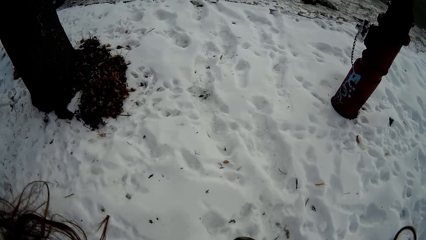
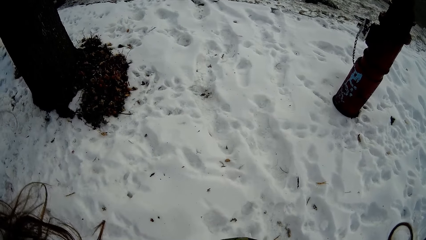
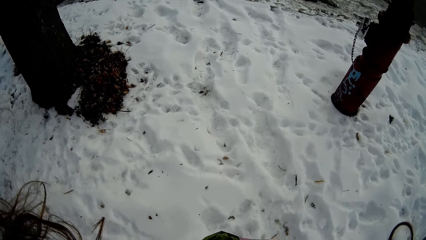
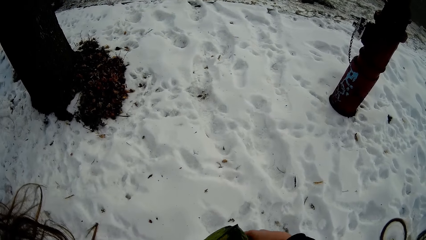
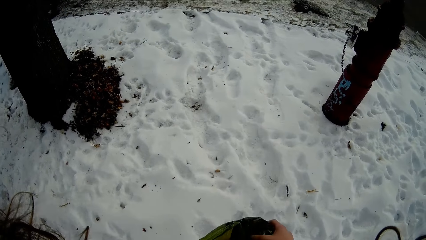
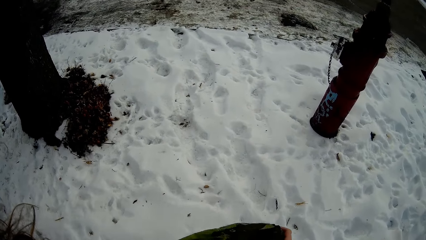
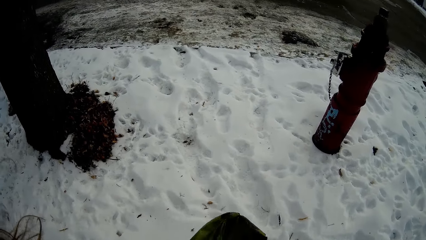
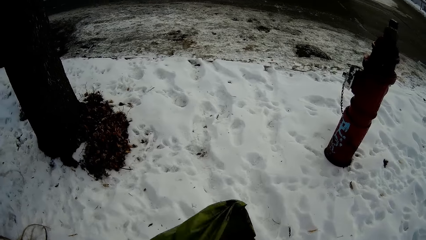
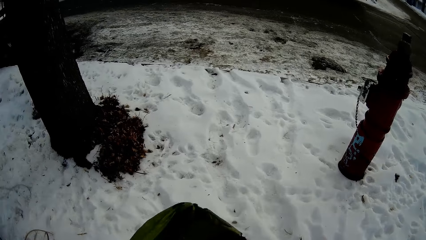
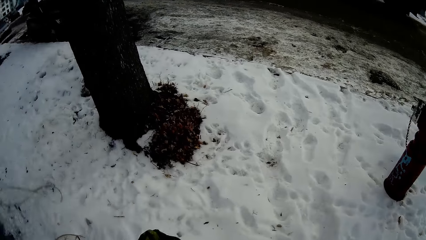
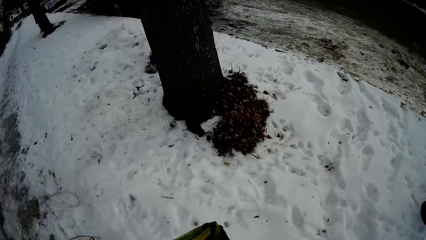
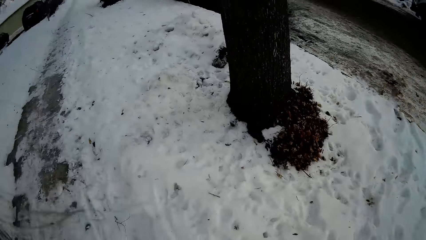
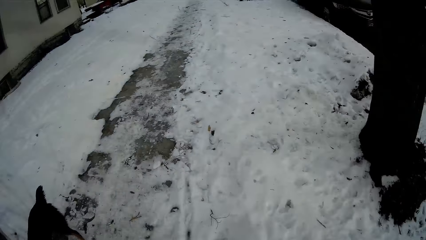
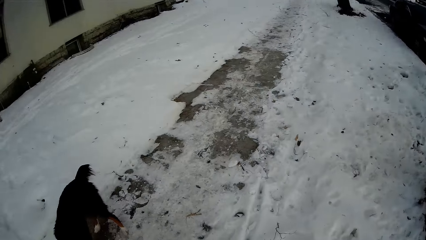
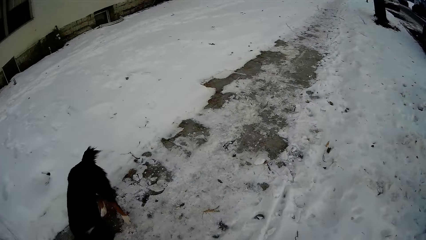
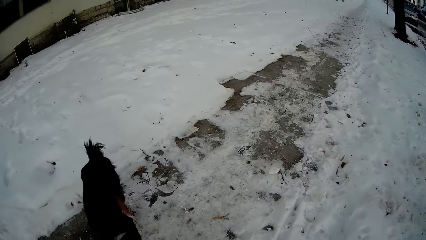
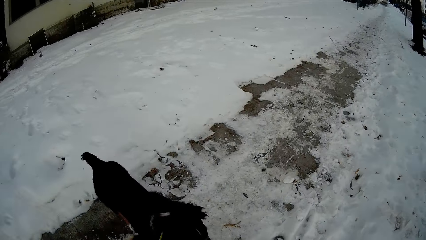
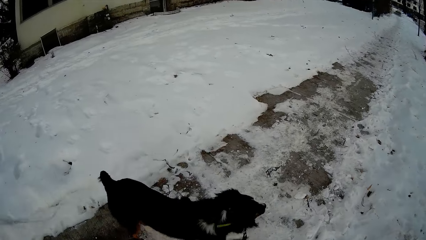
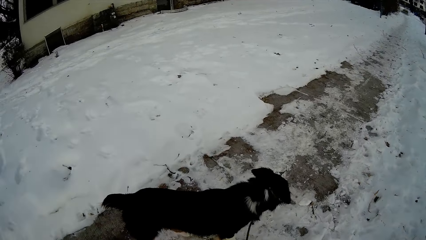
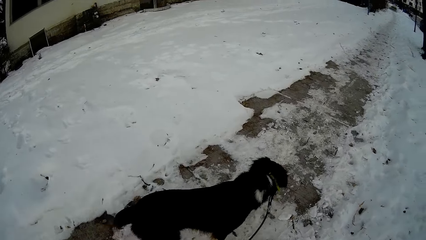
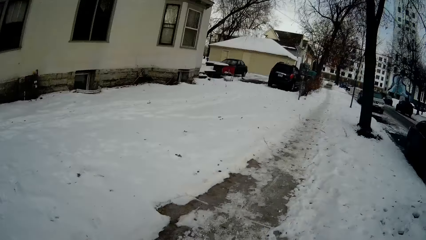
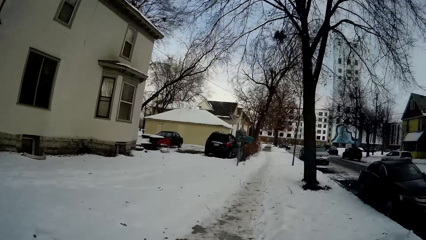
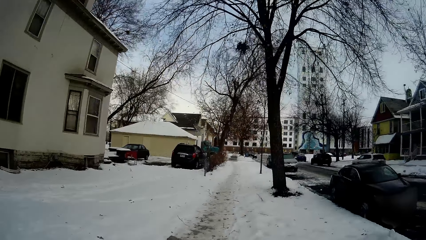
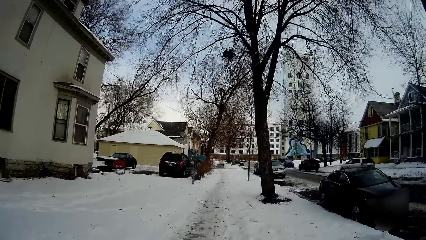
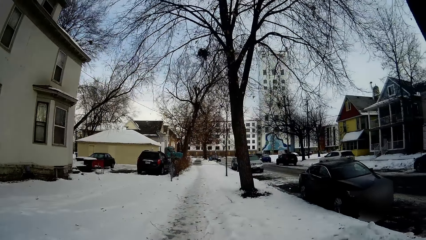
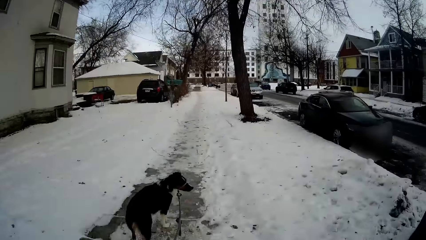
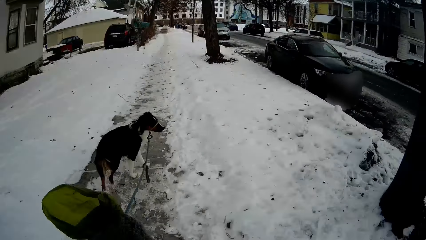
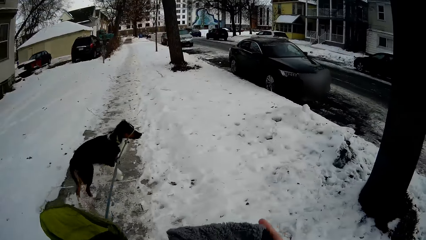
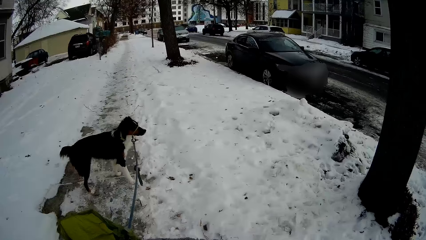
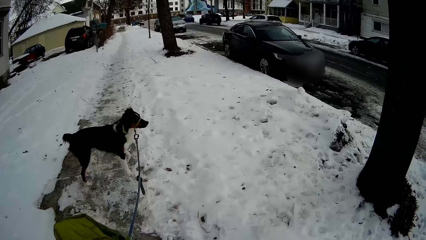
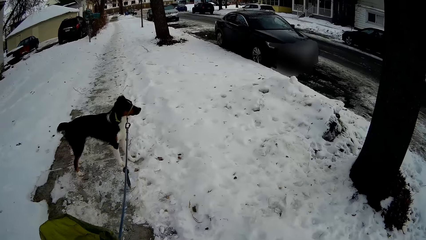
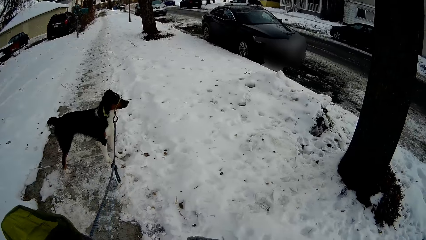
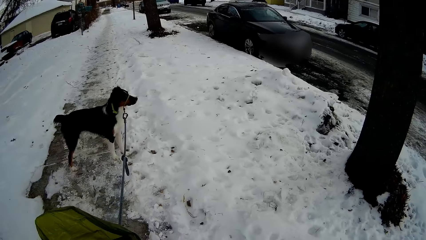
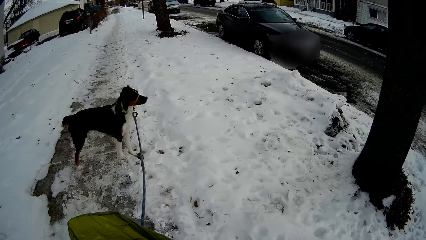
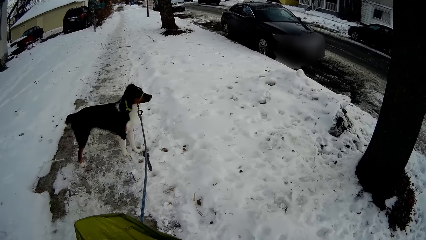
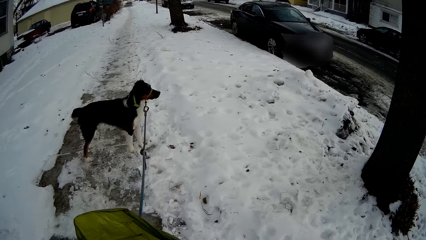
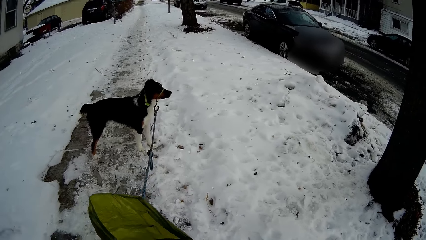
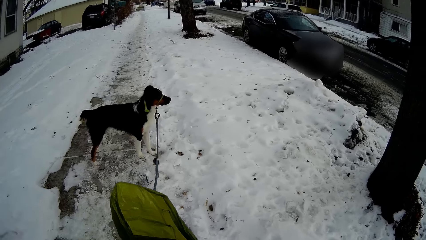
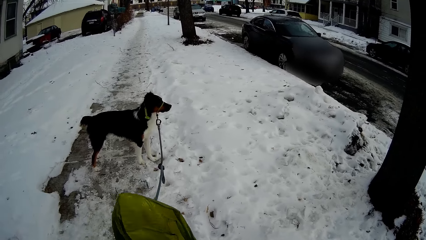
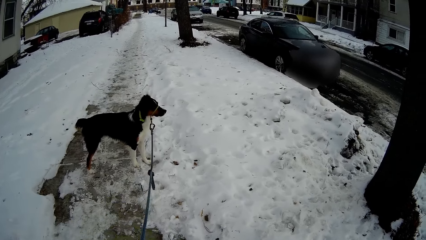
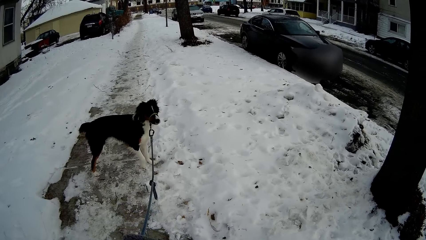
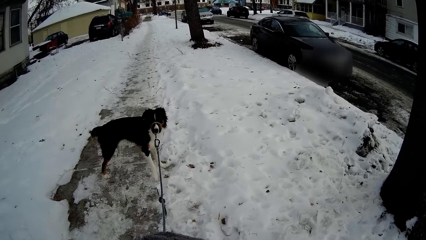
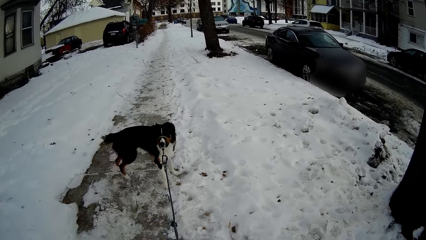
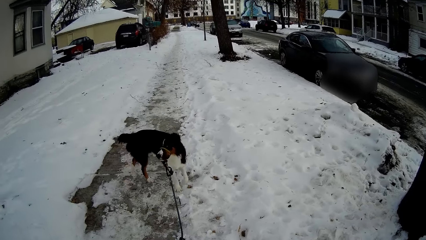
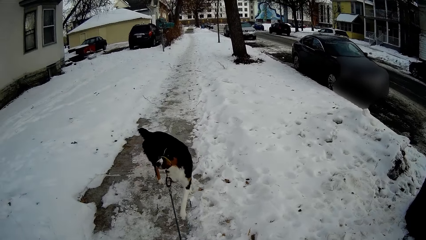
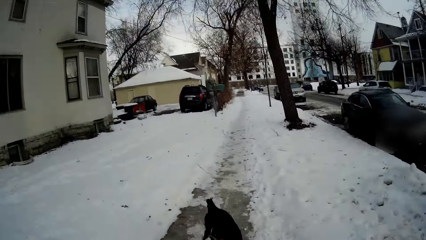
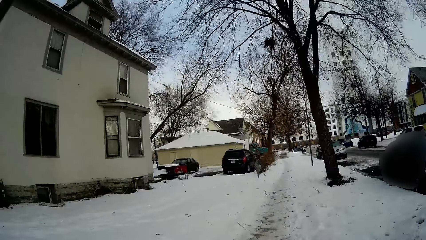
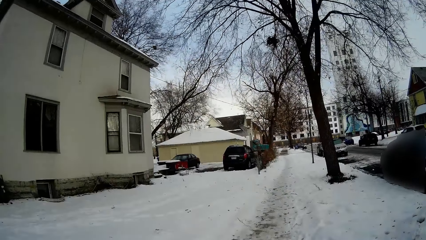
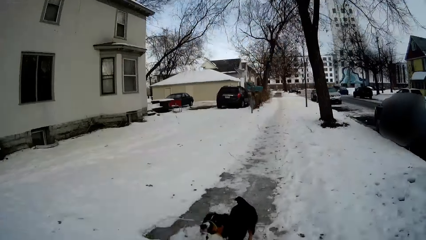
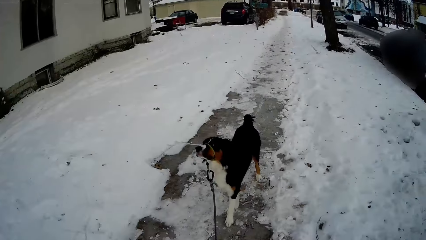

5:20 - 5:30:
The camera wearer walks with the dog outside at the street.

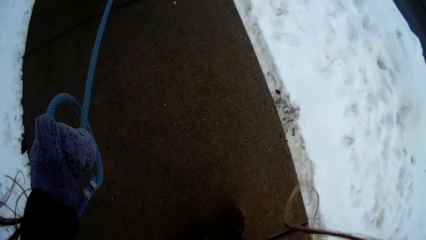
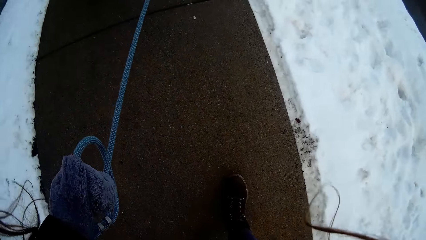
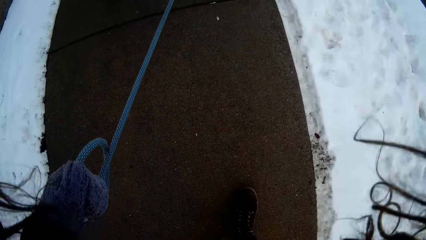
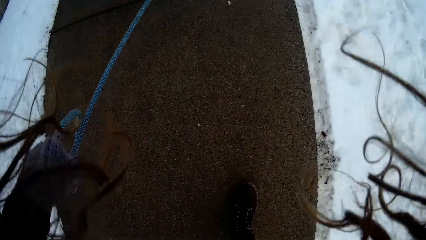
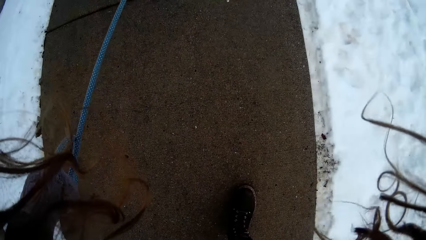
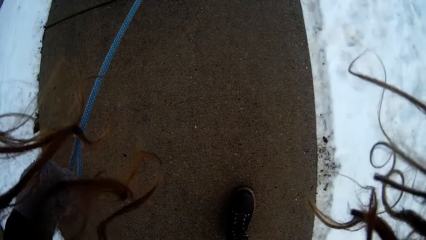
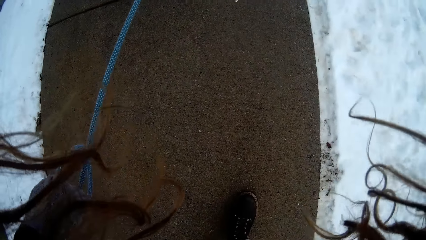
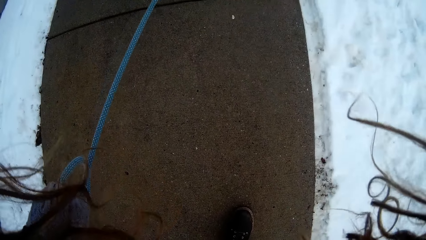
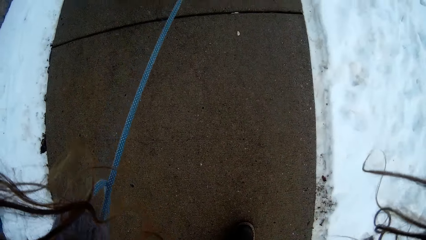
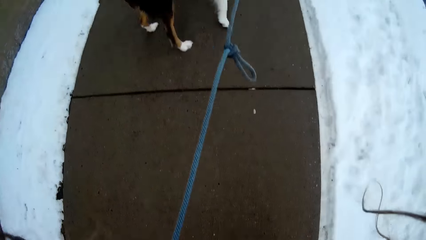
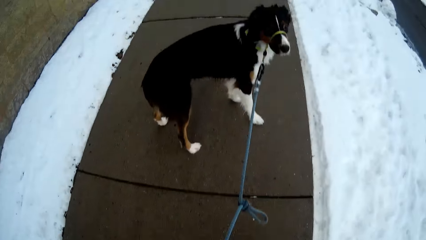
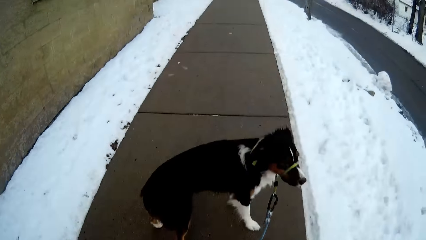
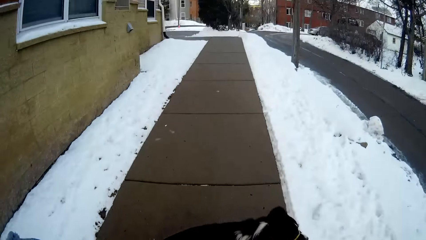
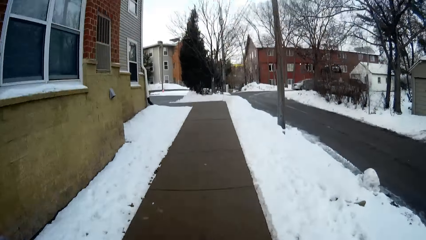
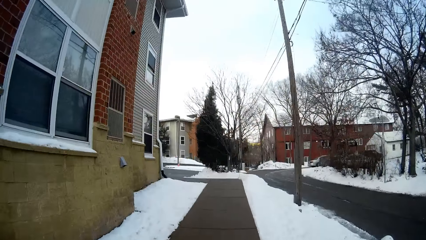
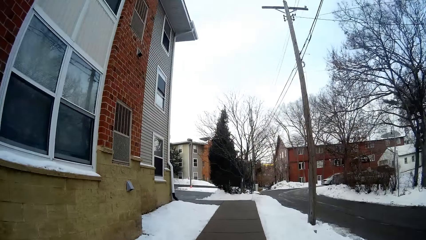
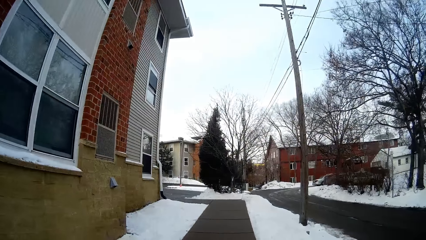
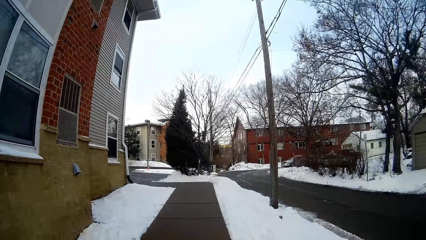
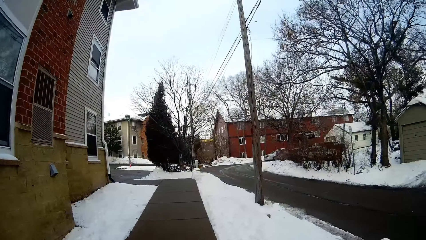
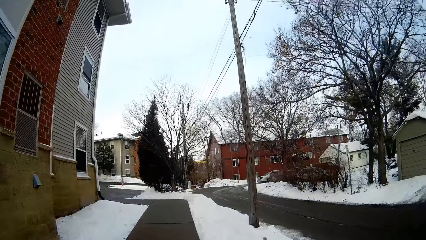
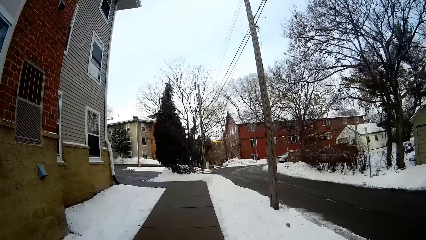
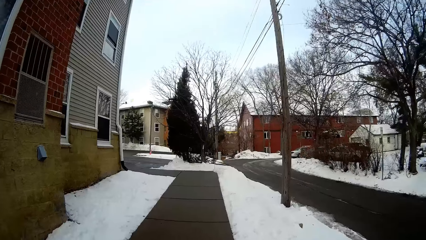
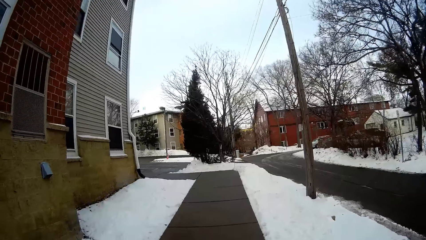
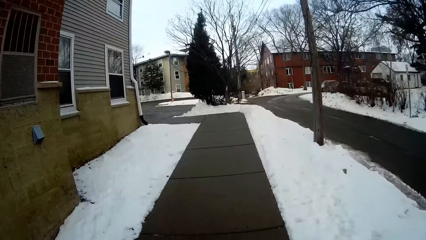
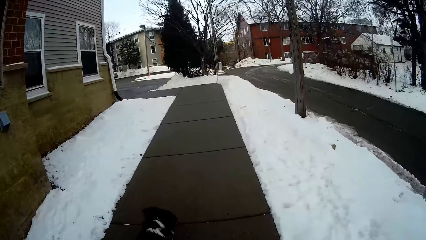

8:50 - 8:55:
The camera wearer stands outside. They walk with the dog outside.
